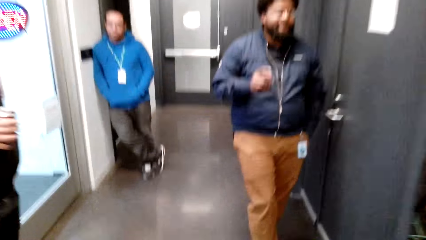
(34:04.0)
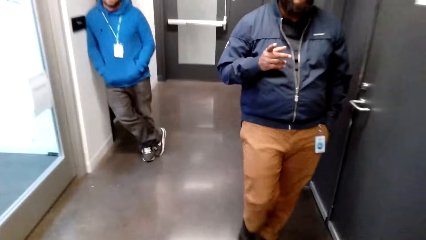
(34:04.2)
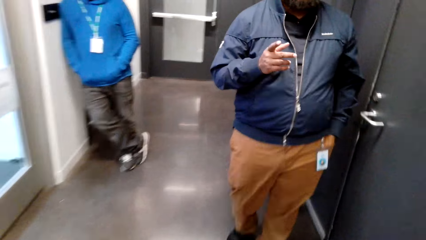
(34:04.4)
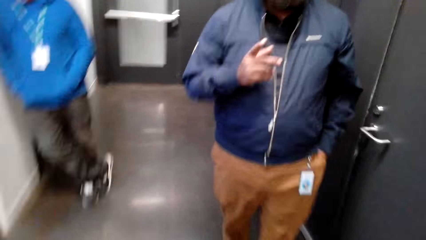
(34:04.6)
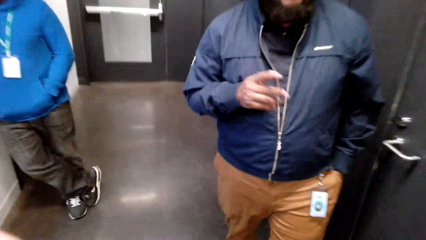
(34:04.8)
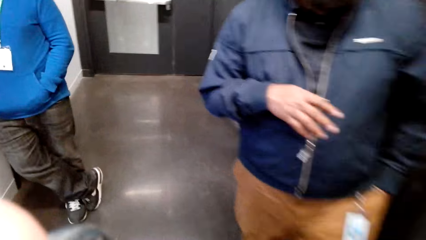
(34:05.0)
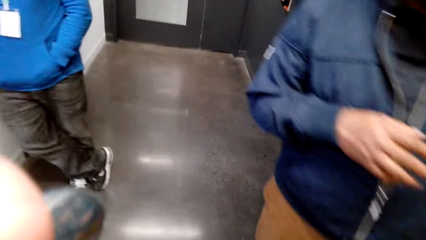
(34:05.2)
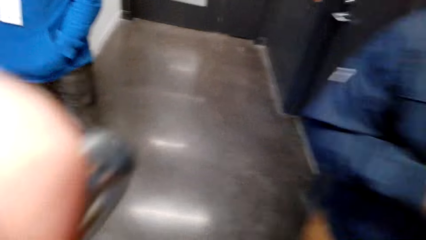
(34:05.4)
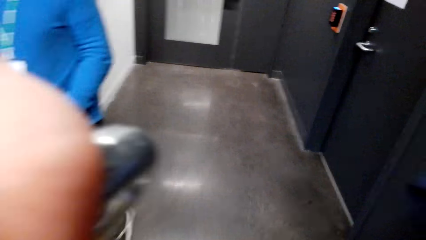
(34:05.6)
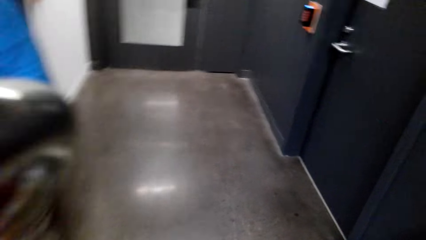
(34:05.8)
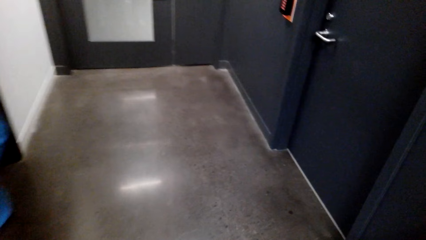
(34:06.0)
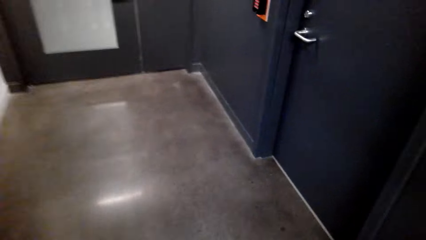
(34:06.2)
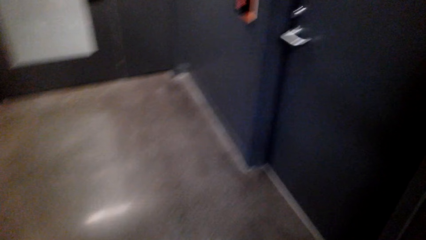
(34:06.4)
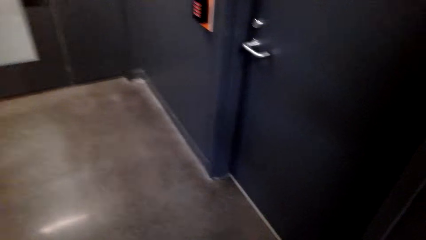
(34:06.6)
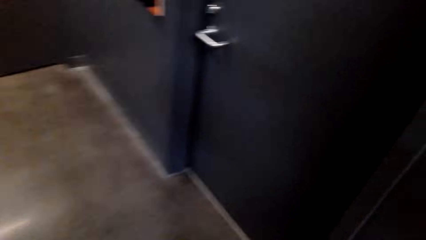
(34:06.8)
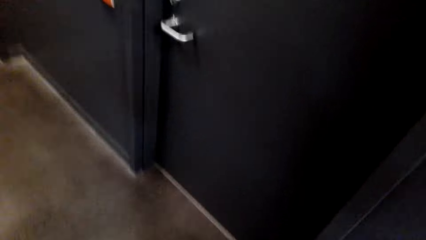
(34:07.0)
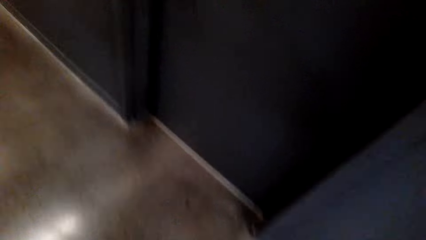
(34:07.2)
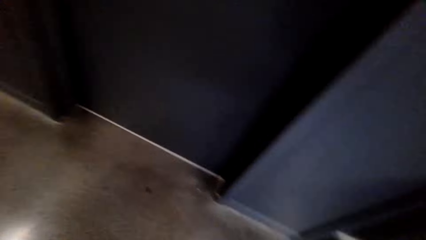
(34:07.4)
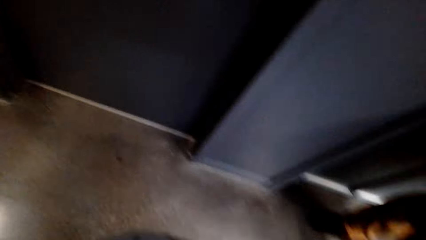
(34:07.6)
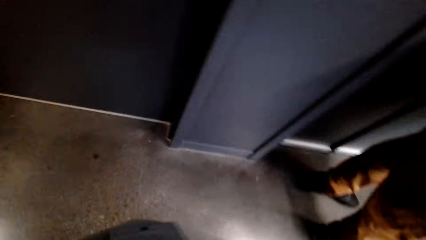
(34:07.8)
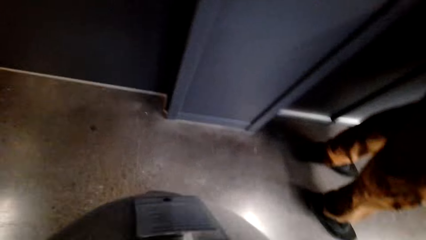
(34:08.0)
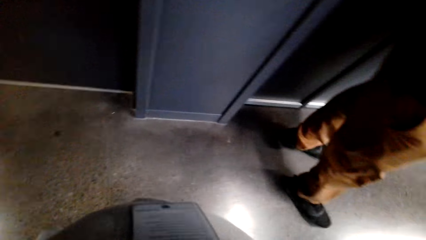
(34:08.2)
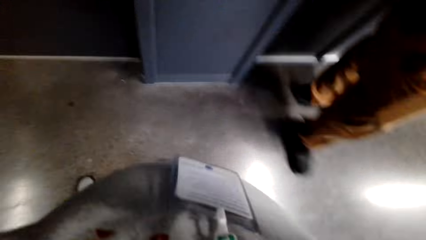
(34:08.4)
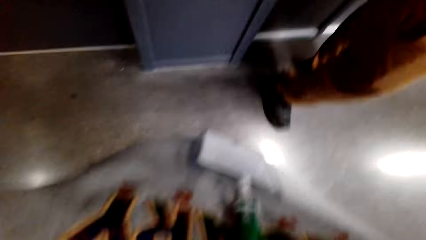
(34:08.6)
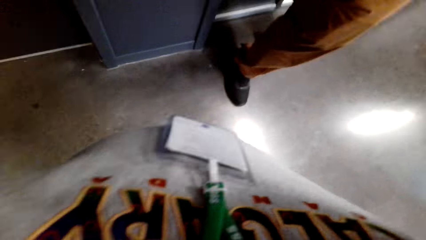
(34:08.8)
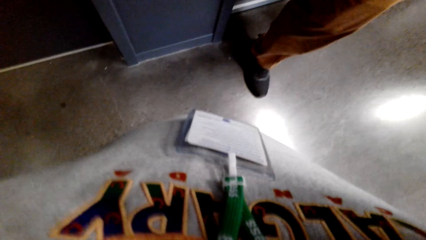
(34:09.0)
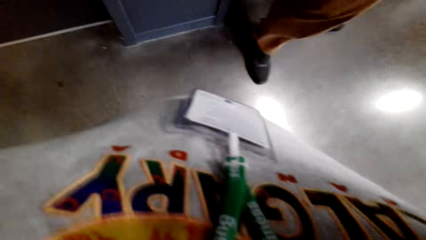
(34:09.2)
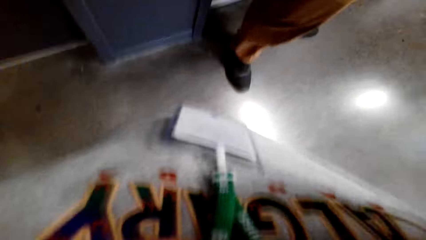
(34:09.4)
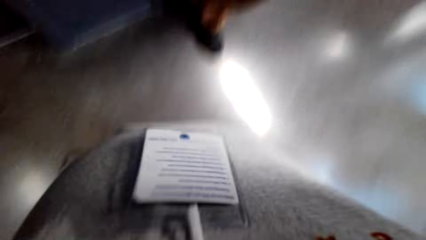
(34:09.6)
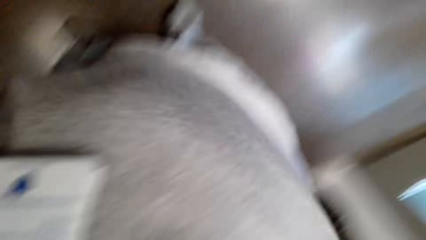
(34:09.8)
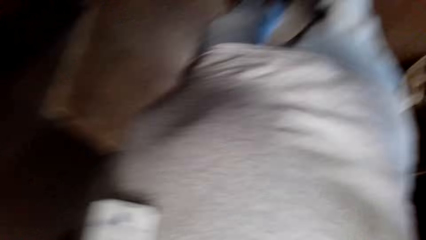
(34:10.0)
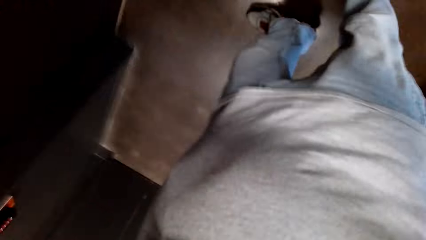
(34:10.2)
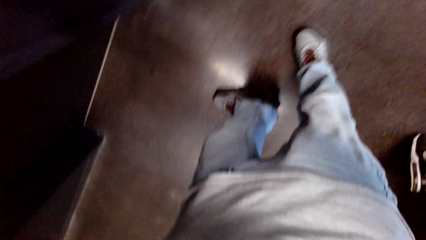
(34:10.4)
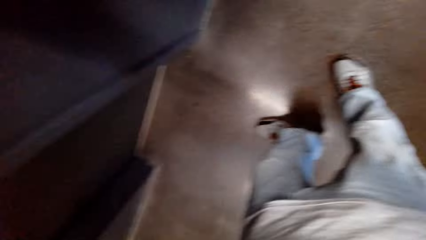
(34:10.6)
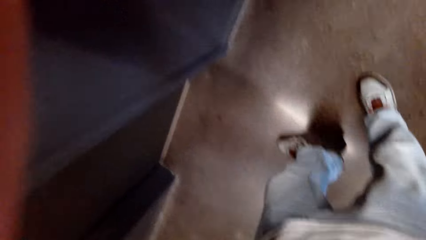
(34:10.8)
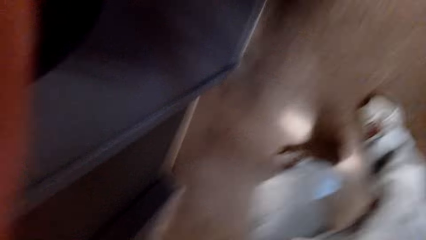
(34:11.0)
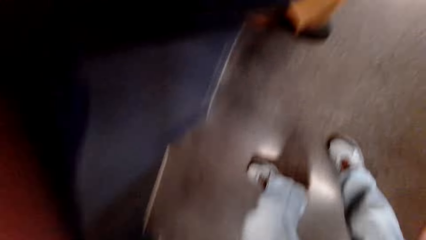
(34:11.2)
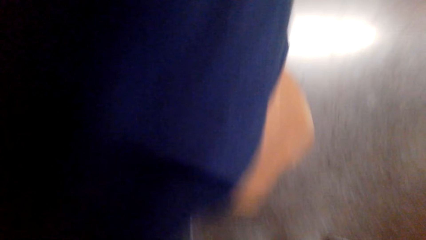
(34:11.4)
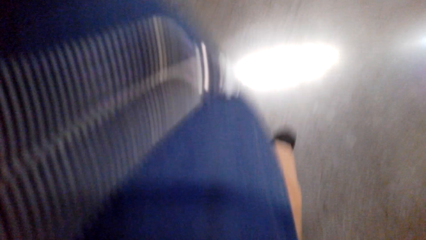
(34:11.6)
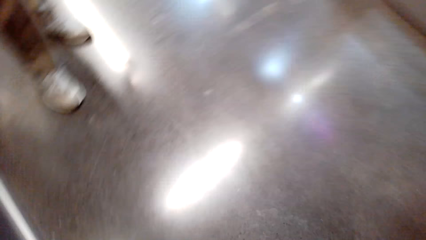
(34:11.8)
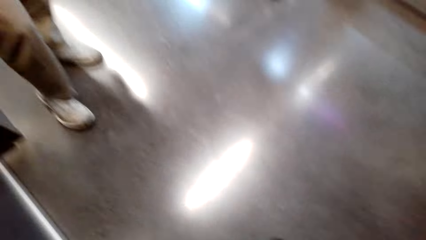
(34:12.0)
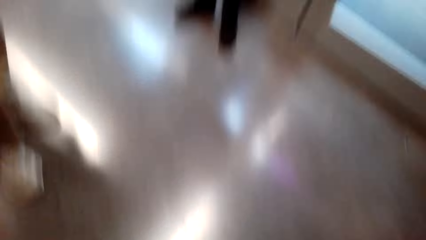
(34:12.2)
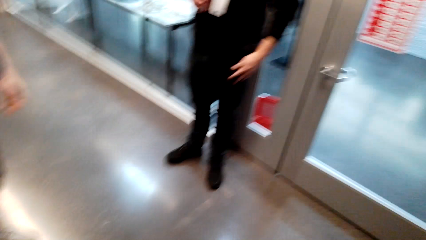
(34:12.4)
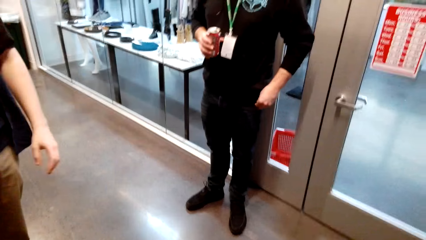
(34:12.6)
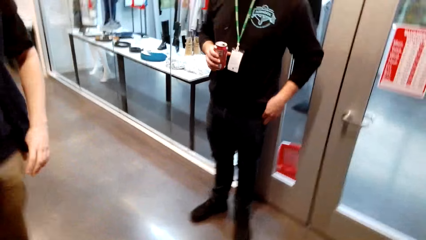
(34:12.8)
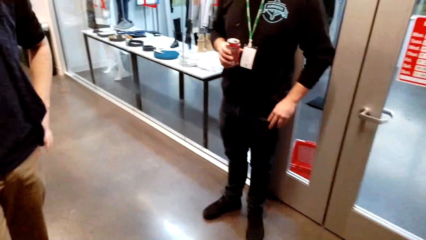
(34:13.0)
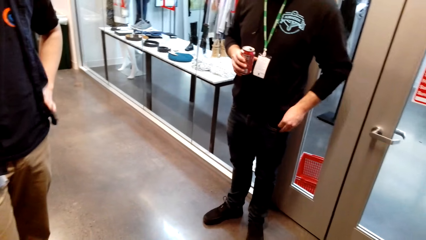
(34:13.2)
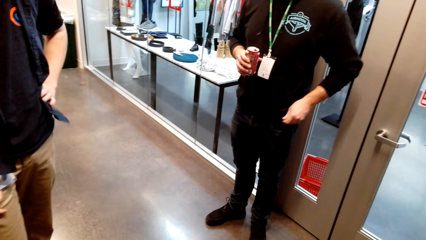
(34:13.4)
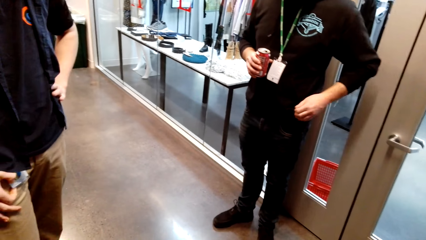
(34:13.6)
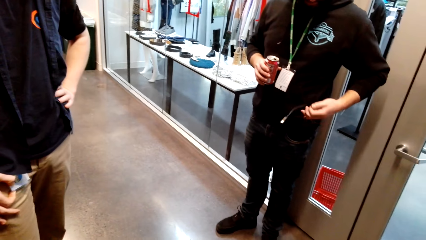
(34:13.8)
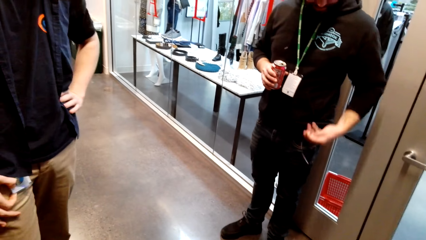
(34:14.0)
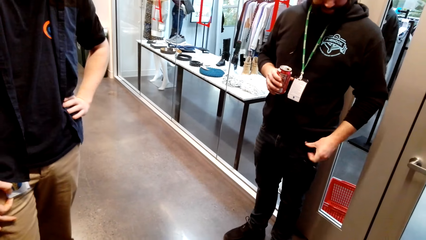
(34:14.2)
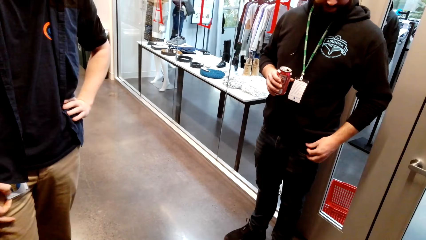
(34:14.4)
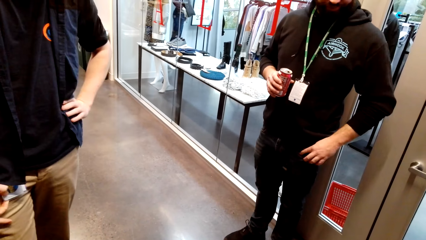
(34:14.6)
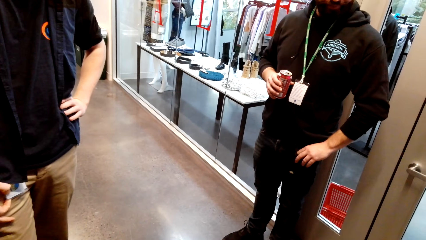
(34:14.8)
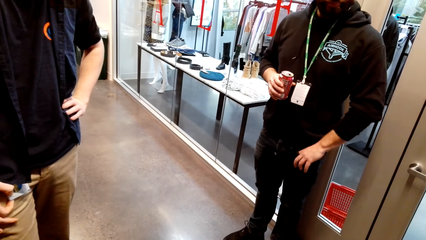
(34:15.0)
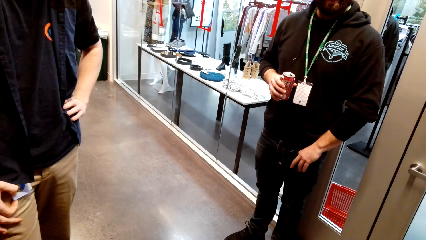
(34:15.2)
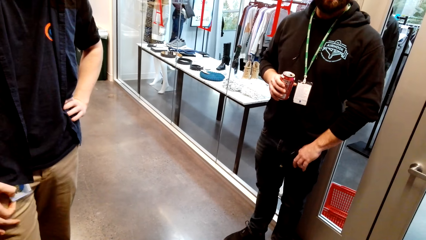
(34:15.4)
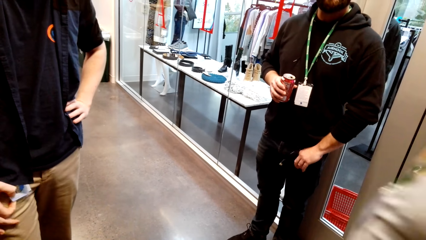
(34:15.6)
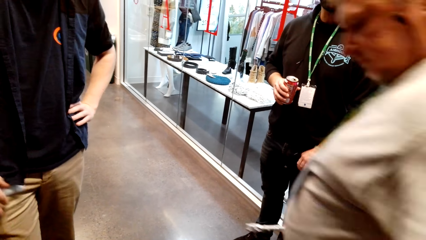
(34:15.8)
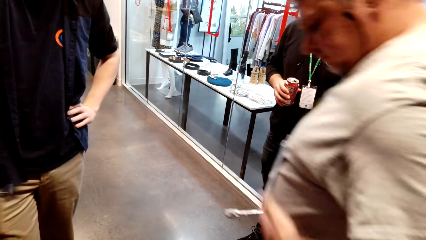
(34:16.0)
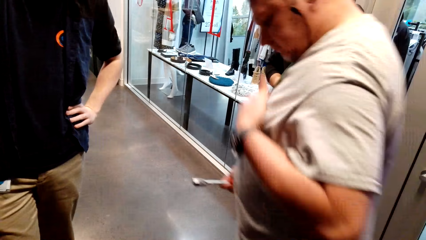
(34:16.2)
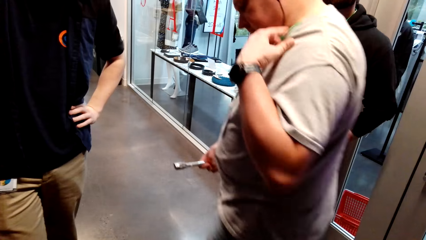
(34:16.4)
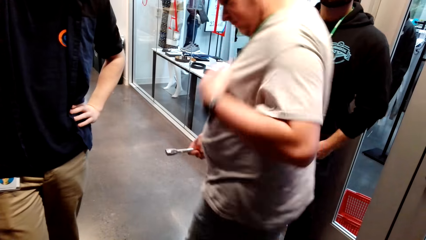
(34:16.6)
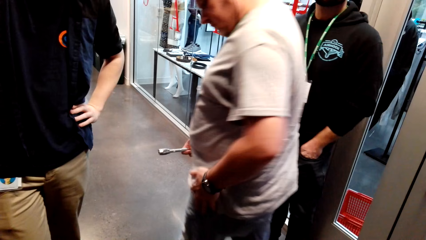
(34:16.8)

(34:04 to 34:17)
The camera wearer adjusts and removes his glasses. He fixes the camera. He talks with a man. The man moves towards the door.
